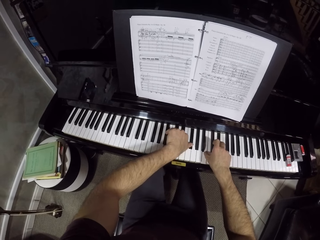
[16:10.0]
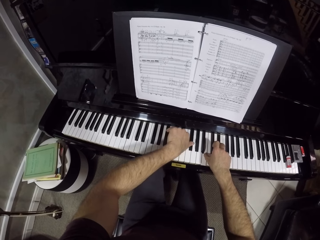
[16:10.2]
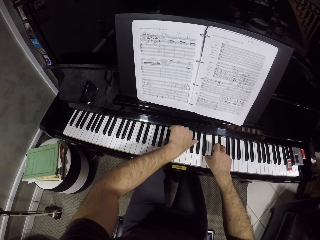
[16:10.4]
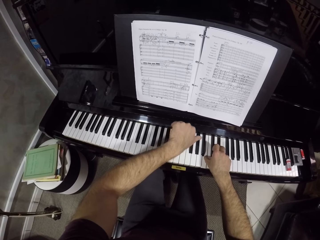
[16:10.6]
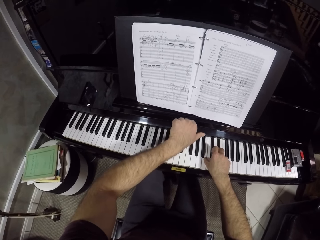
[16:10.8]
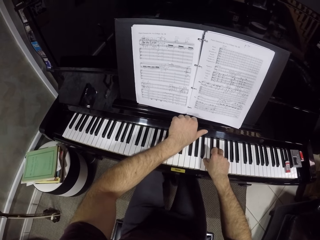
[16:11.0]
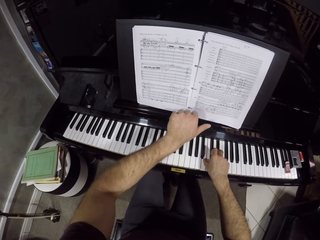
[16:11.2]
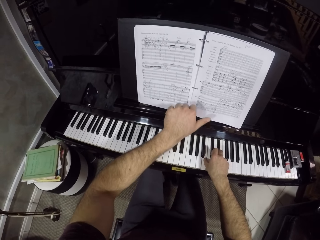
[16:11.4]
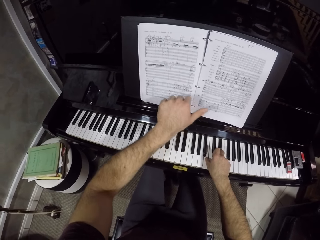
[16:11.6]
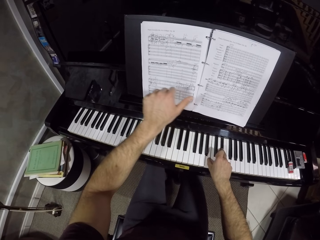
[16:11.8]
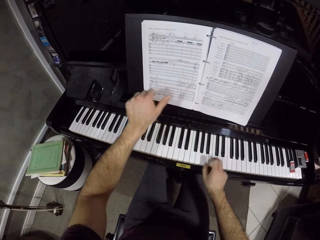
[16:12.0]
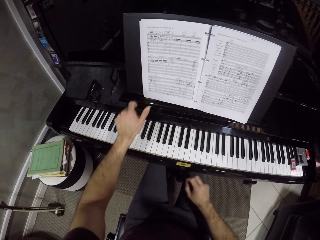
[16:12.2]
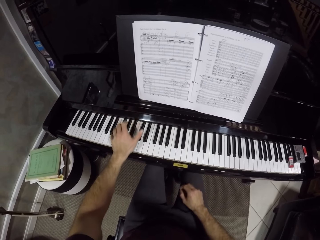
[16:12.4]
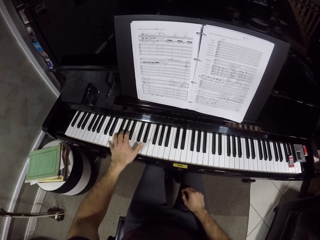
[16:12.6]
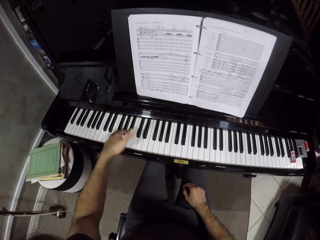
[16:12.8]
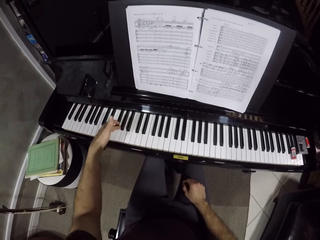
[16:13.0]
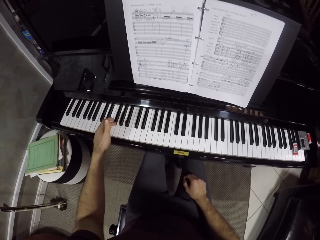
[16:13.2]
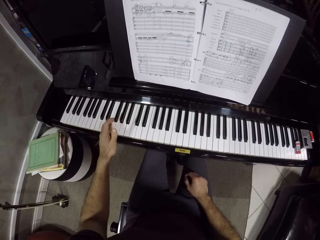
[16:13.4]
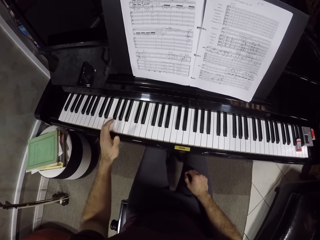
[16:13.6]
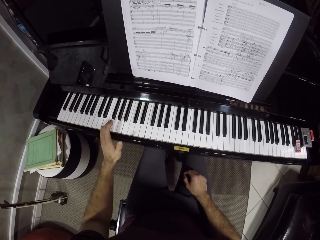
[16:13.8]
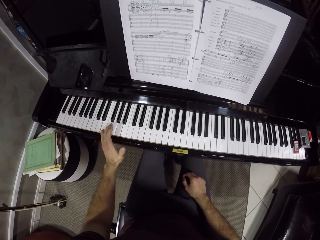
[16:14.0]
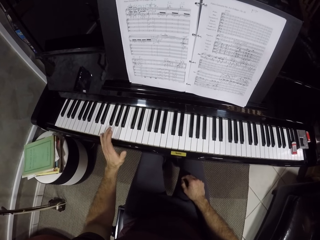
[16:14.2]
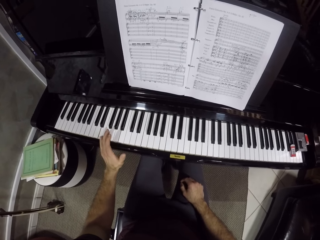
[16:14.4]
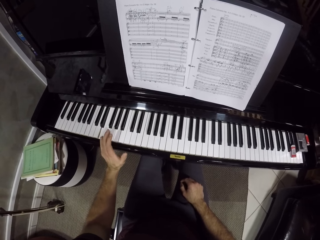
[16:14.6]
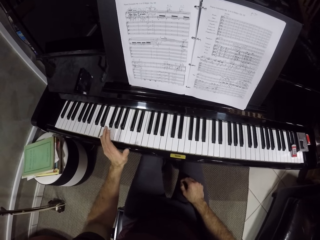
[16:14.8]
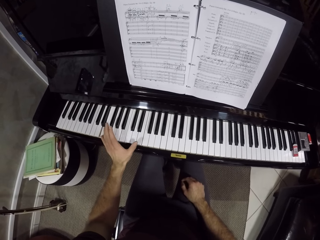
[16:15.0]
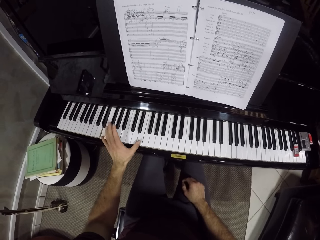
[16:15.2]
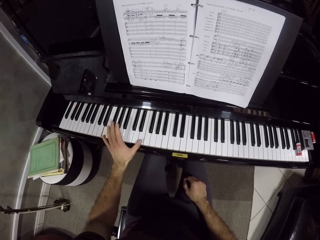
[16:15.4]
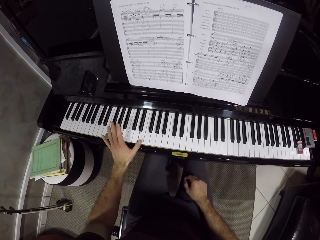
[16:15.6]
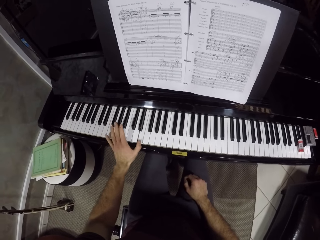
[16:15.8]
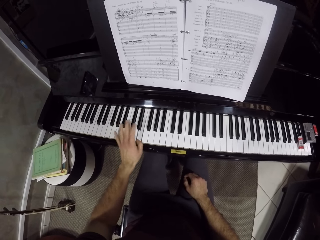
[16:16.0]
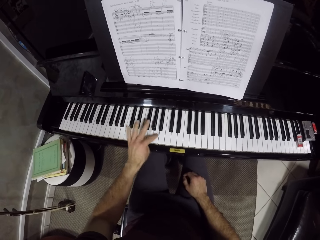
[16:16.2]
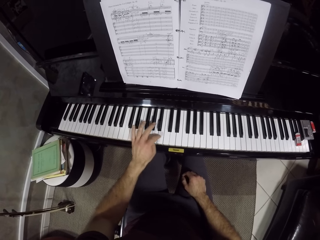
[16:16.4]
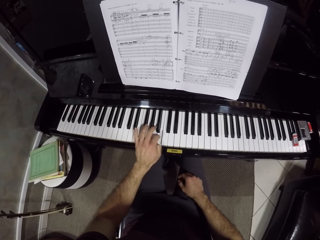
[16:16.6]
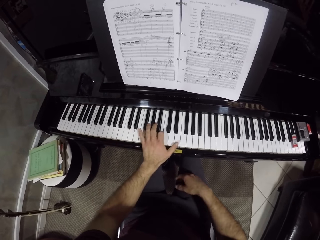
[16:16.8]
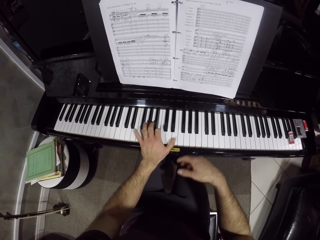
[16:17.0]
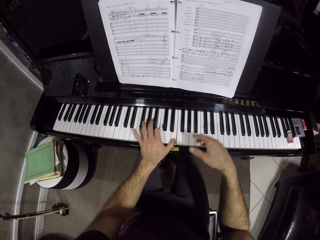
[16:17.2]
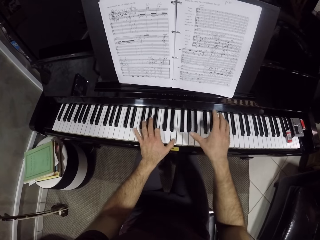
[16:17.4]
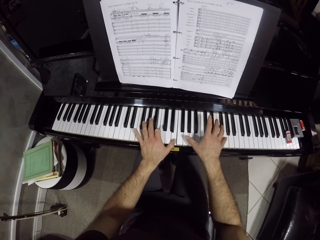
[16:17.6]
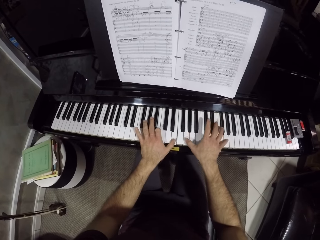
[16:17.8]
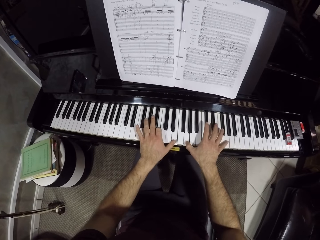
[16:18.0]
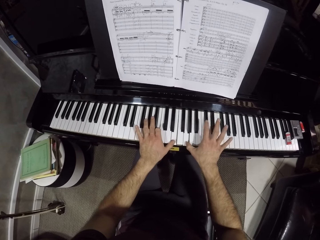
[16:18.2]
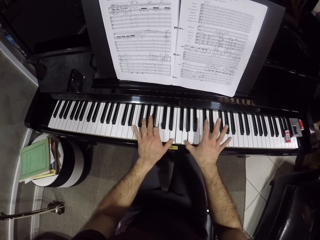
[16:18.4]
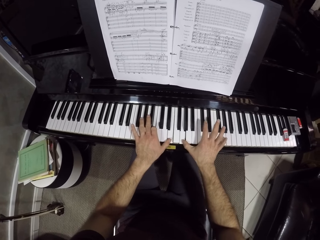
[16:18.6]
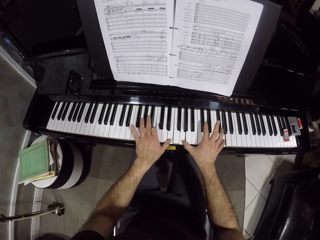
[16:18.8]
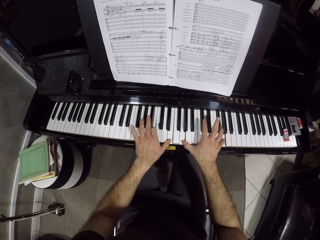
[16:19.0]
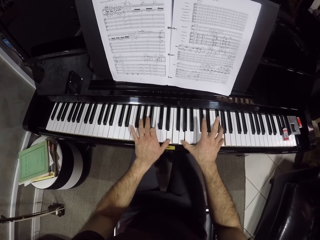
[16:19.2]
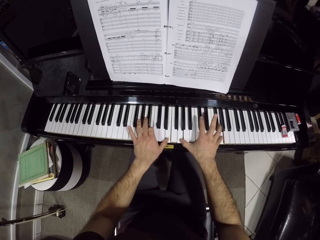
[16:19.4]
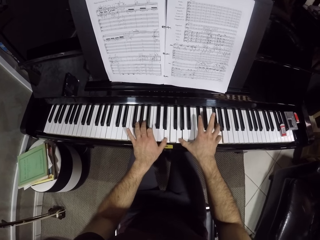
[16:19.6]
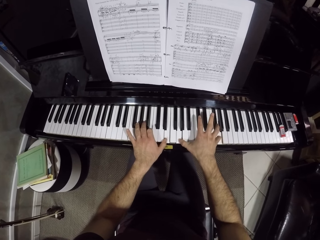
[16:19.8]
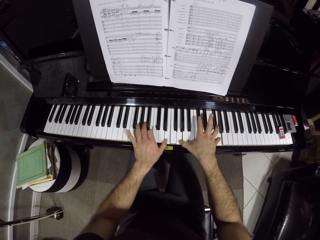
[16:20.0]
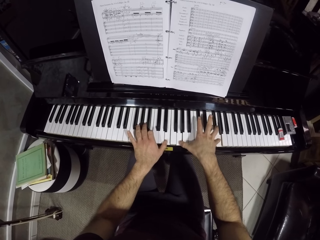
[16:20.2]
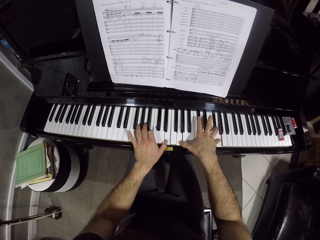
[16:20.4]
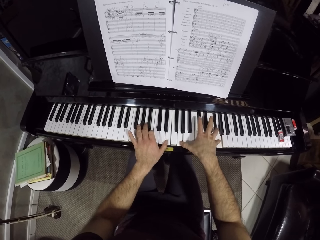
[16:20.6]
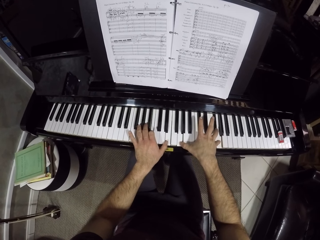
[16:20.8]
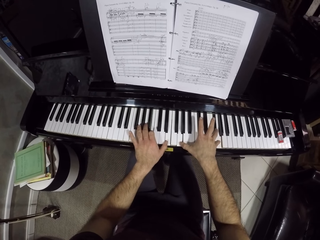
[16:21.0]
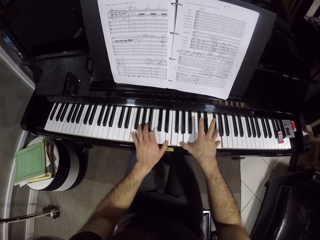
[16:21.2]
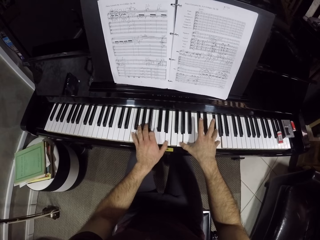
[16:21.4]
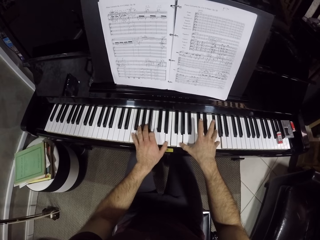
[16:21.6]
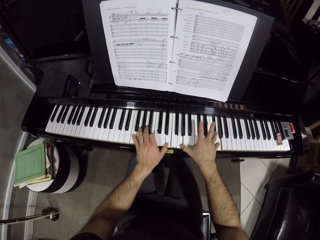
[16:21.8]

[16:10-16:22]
The camera wearer places his right hand on his lap. He places his right hand on the piano keys.

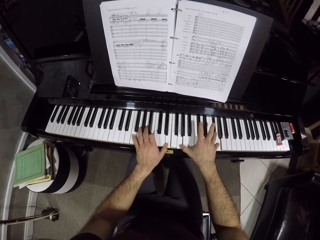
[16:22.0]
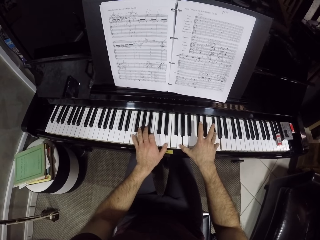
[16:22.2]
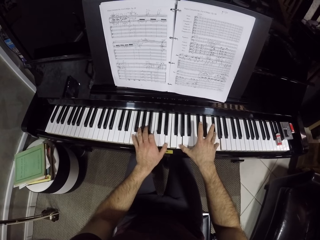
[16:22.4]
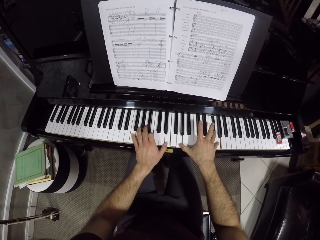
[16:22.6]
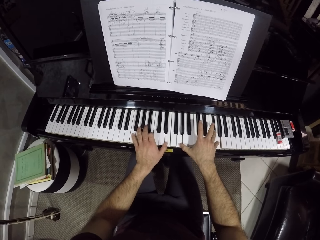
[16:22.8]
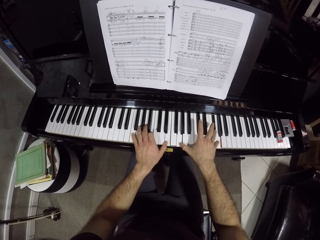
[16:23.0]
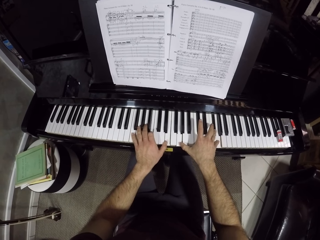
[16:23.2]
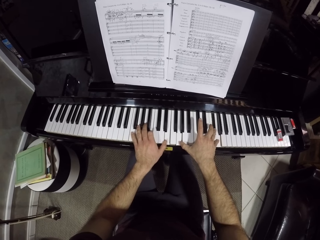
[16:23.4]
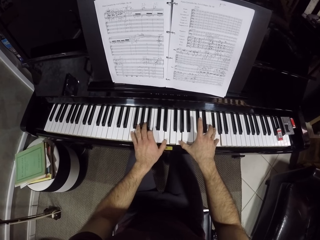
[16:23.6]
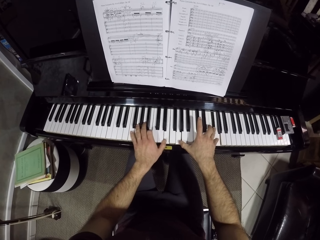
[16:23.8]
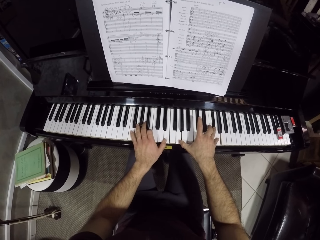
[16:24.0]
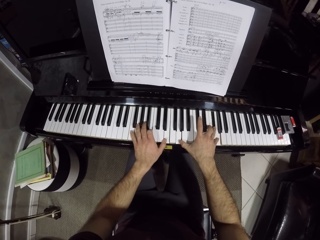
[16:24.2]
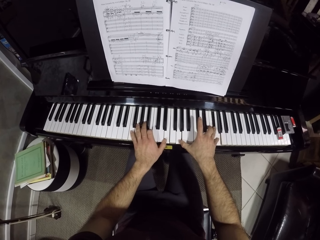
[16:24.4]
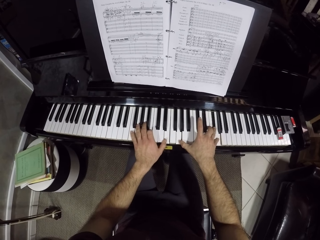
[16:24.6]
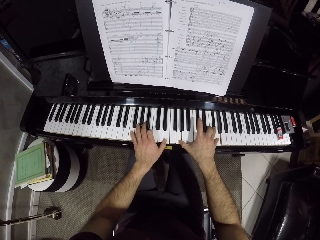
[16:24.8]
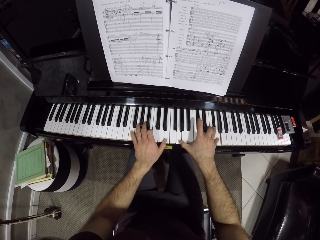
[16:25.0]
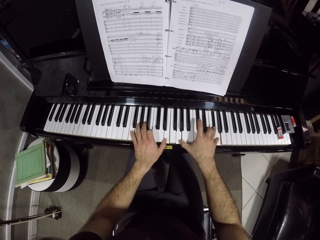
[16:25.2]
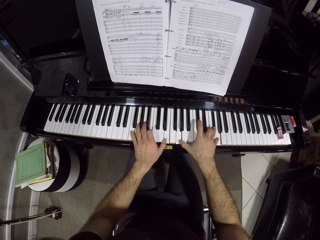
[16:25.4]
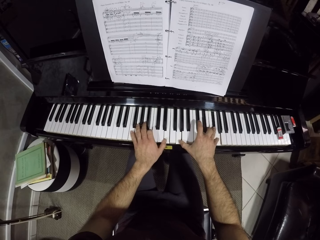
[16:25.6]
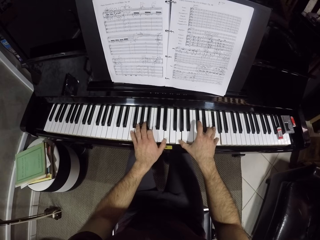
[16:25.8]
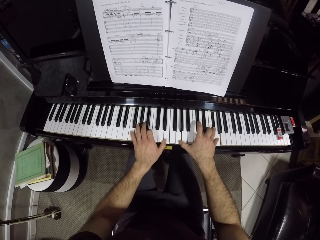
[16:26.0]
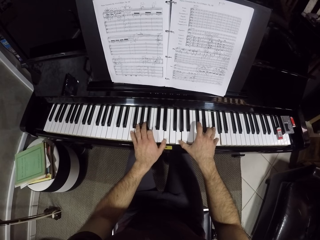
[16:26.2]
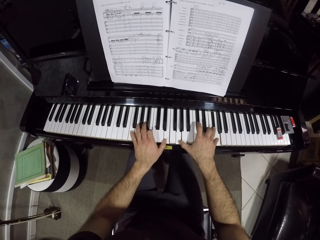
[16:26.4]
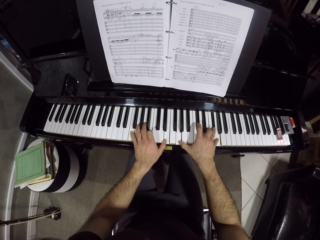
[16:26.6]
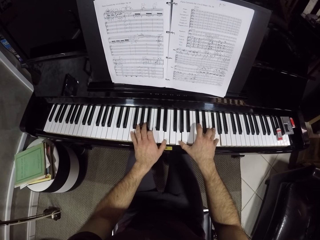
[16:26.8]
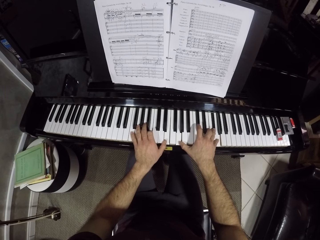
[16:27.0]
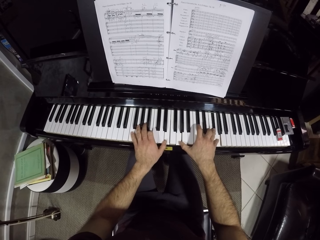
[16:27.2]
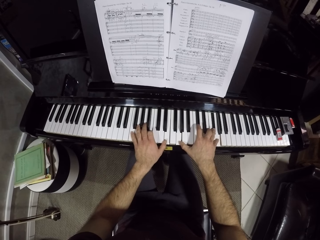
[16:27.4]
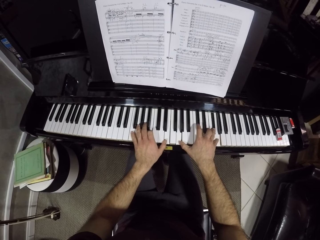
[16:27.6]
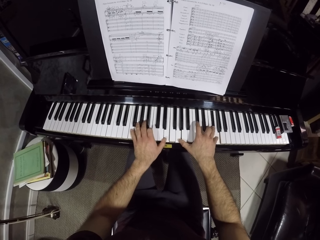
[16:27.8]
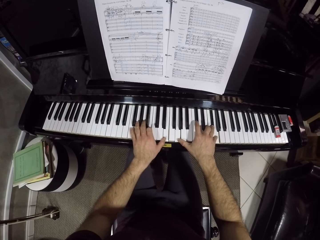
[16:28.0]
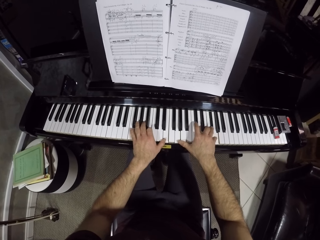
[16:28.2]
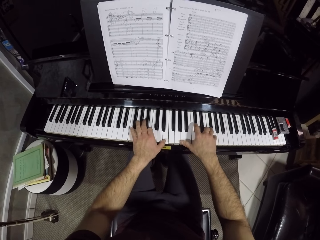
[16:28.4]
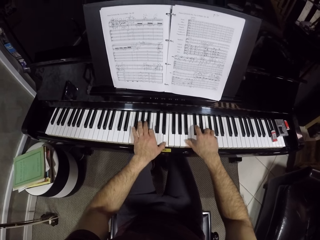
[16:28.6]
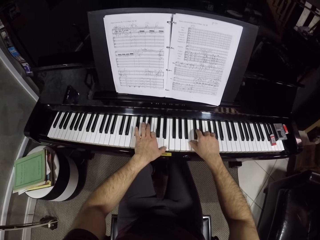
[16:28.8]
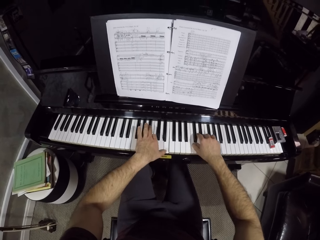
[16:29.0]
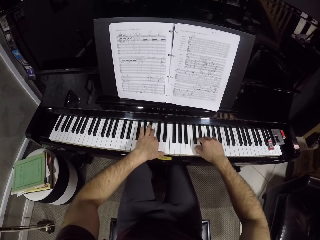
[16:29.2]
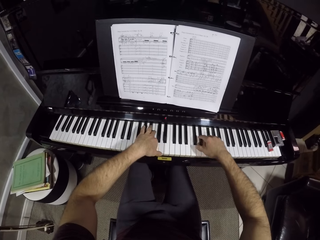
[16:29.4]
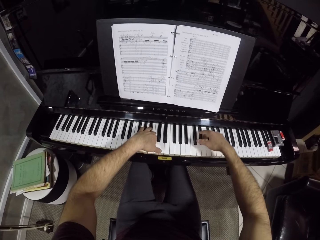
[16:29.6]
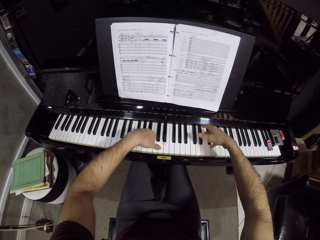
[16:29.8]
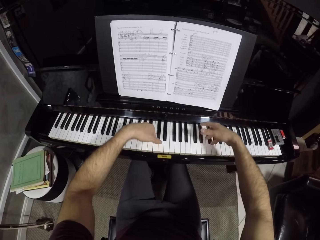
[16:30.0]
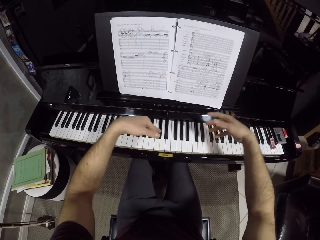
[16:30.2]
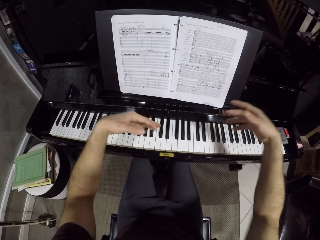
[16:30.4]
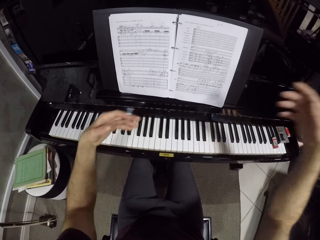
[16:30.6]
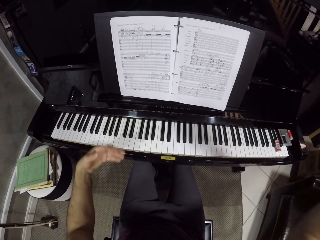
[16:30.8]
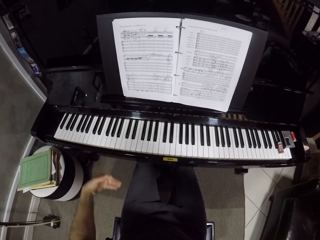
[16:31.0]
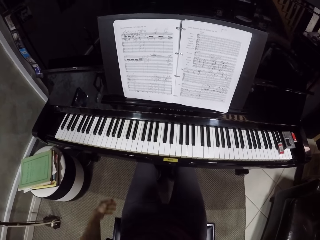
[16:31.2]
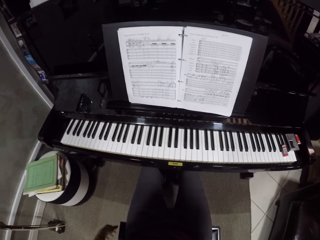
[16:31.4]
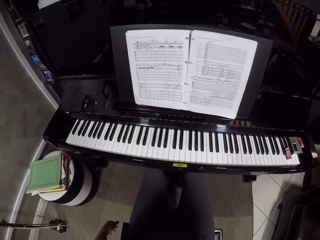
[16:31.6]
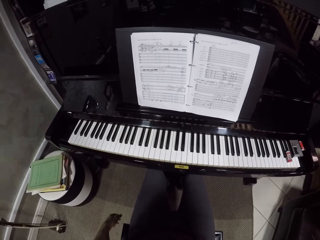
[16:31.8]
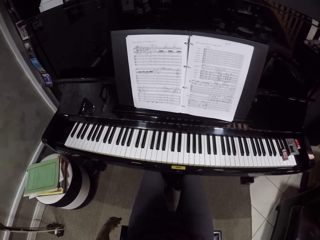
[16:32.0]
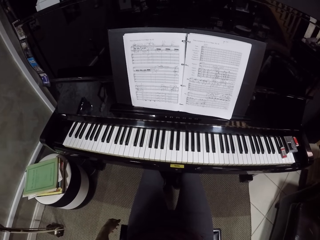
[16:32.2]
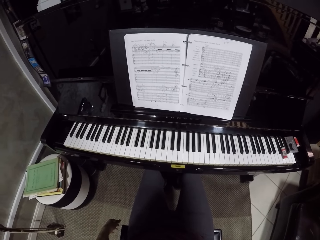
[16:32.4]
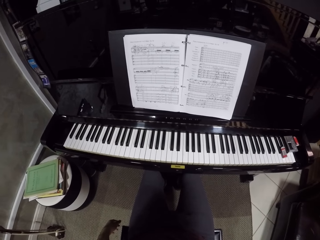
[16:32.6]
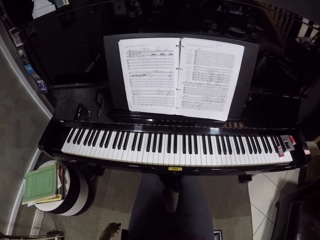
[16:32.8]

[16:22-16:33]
The camera wearer removes his hands from the piano keys. He adjusts the camera.
